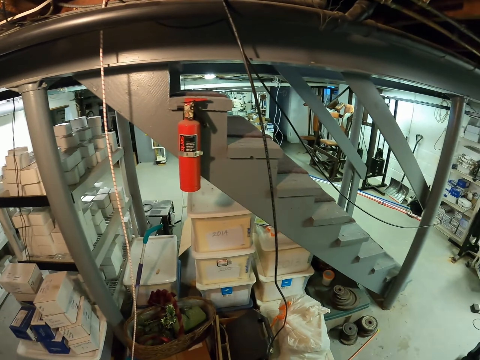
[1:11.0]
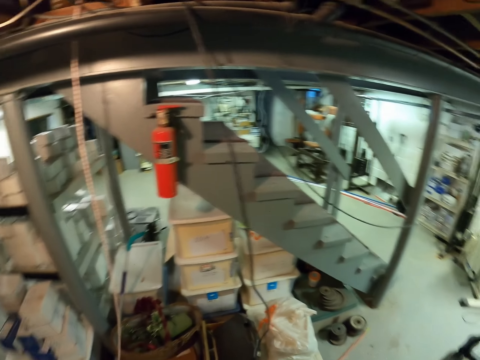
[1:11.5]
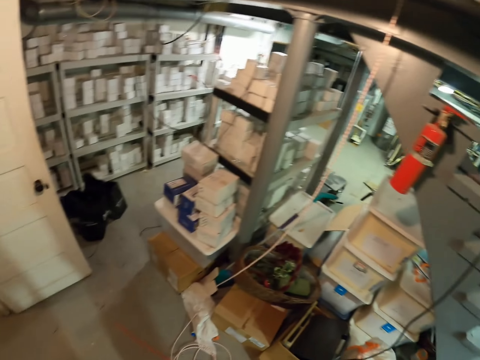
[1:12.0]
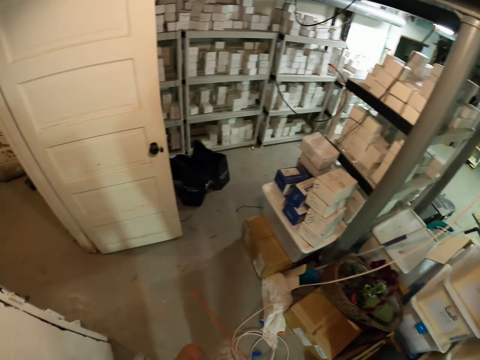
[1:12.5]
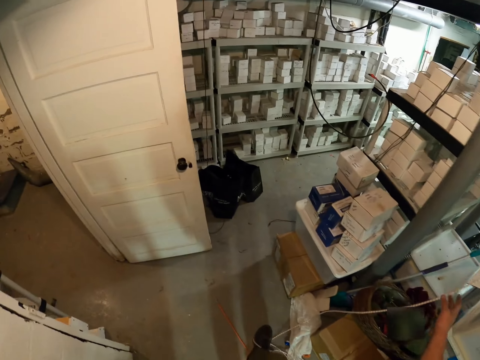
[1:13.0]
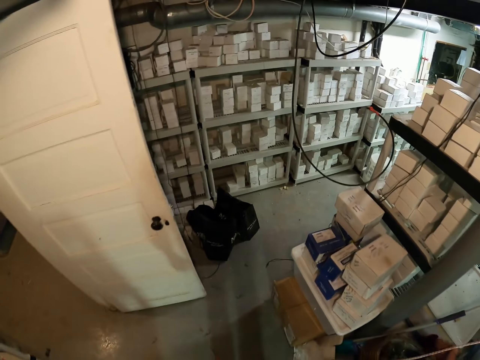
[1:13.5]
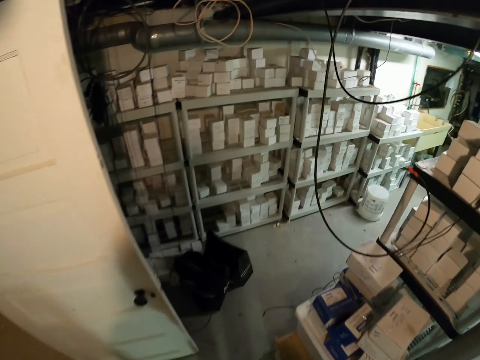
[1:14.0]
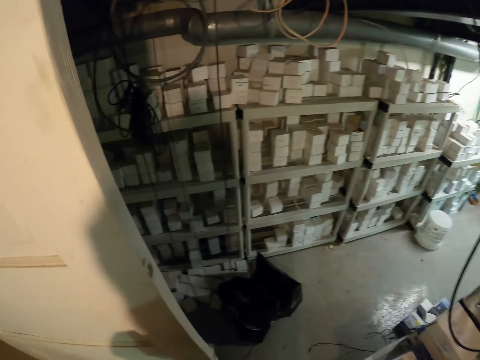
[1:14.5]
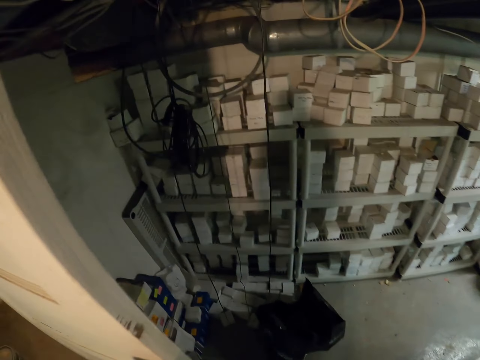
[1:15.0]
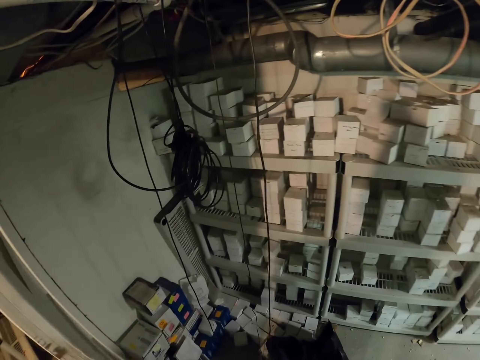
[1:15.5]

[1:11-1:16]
The camera wearer looks around the building.

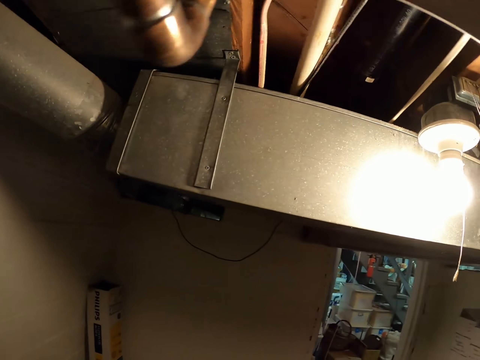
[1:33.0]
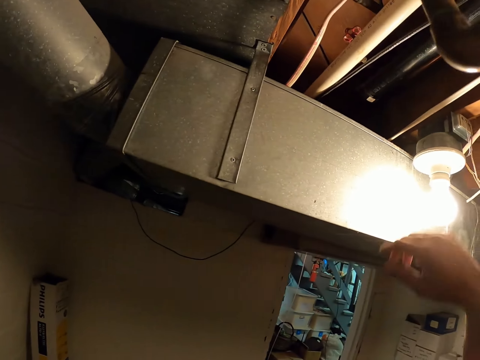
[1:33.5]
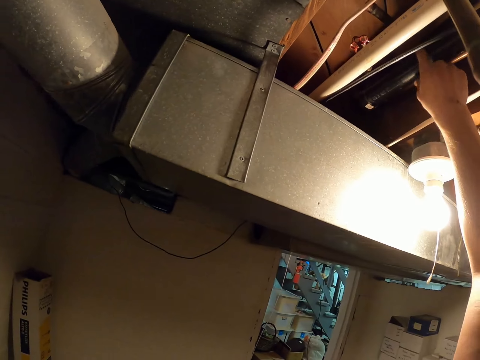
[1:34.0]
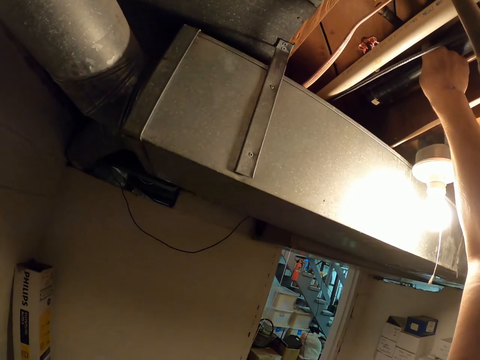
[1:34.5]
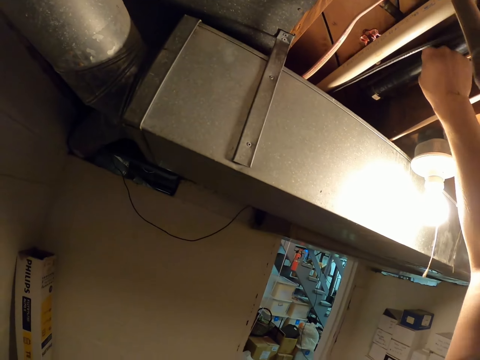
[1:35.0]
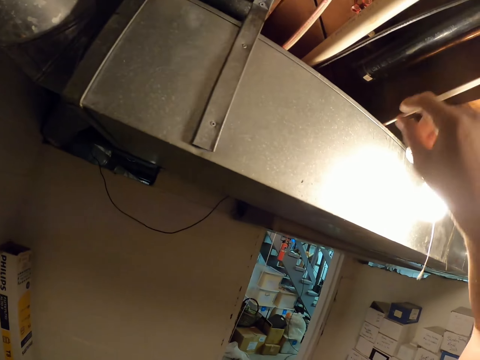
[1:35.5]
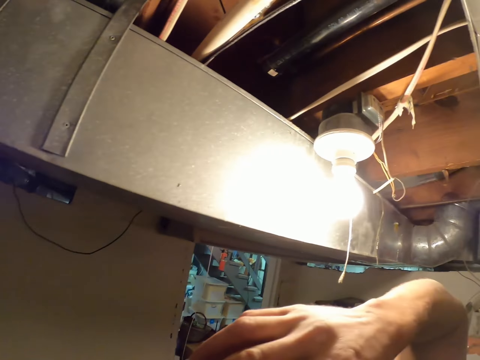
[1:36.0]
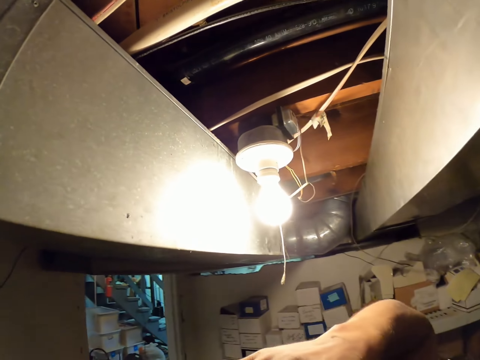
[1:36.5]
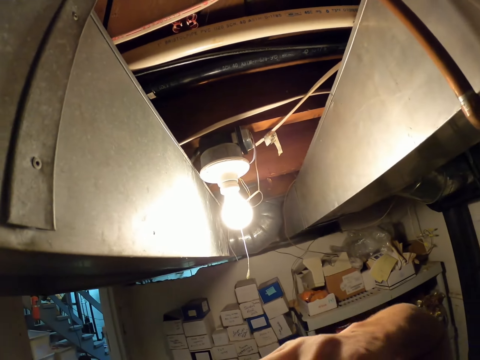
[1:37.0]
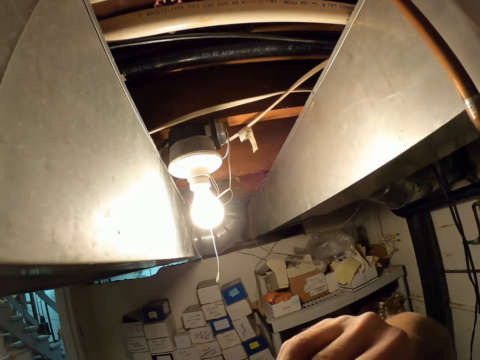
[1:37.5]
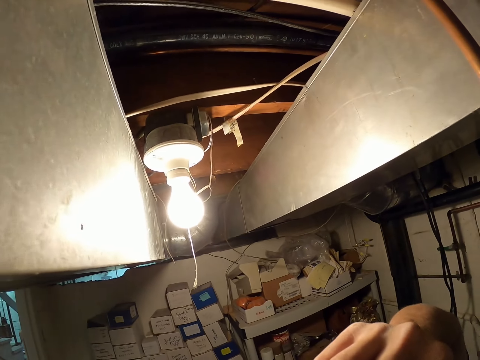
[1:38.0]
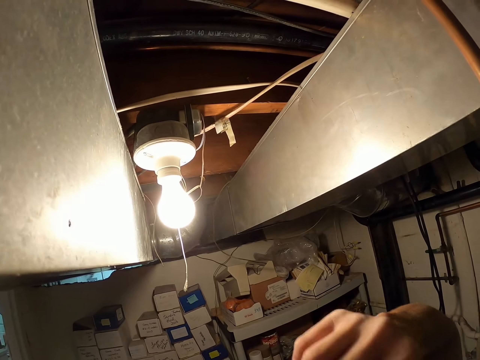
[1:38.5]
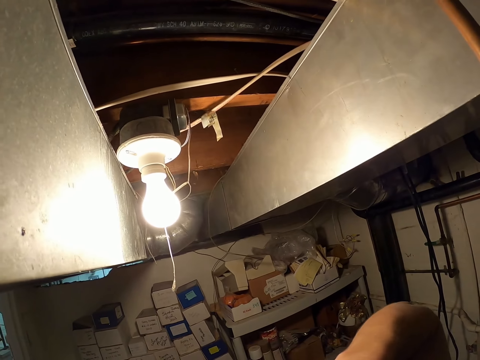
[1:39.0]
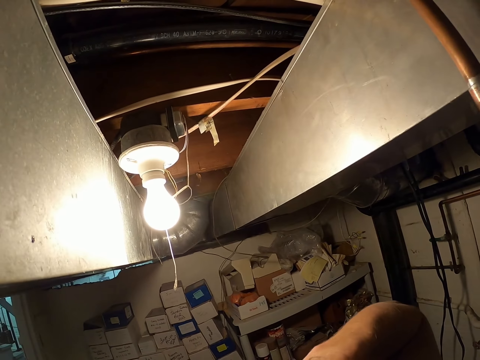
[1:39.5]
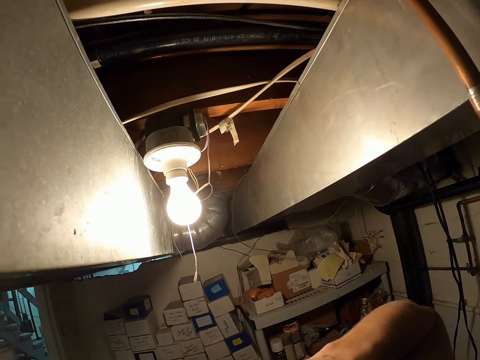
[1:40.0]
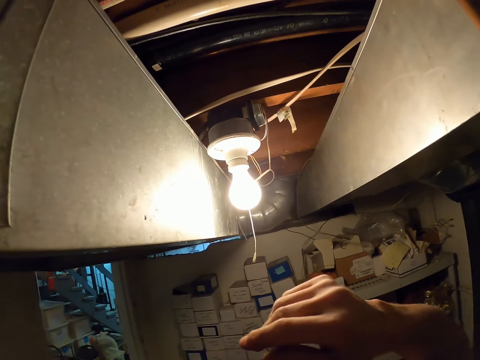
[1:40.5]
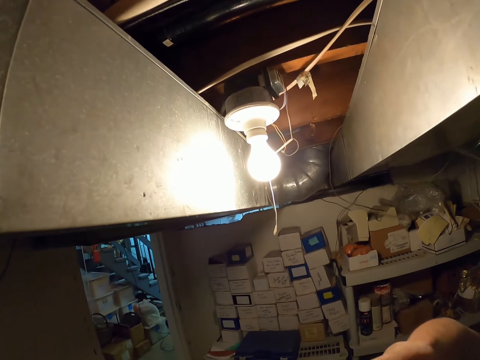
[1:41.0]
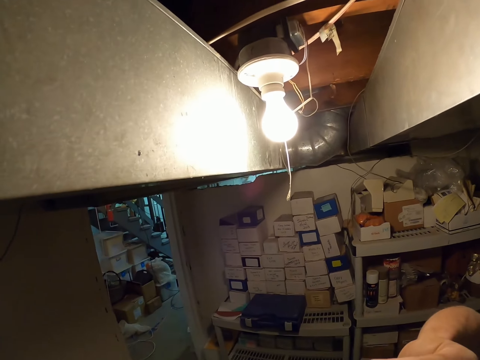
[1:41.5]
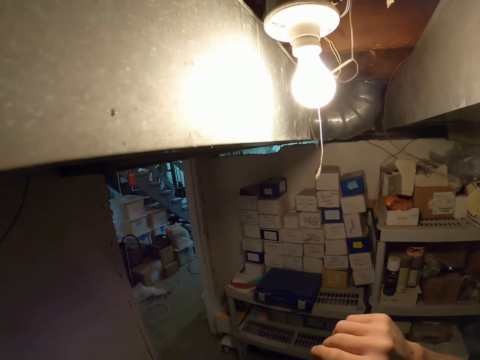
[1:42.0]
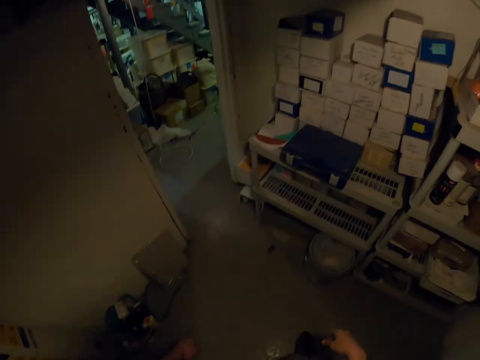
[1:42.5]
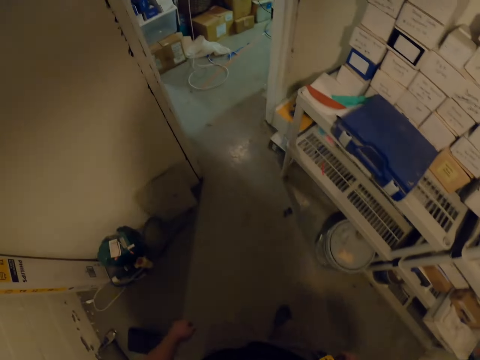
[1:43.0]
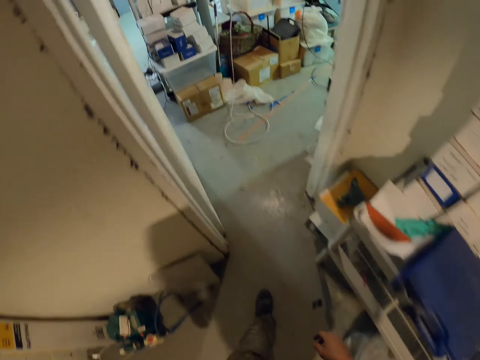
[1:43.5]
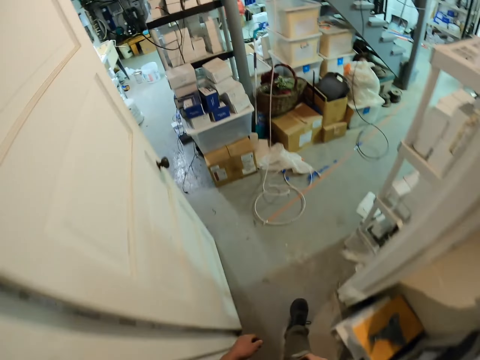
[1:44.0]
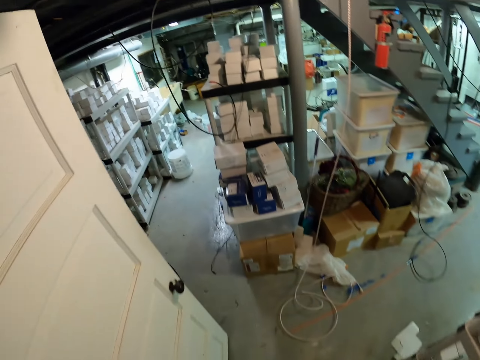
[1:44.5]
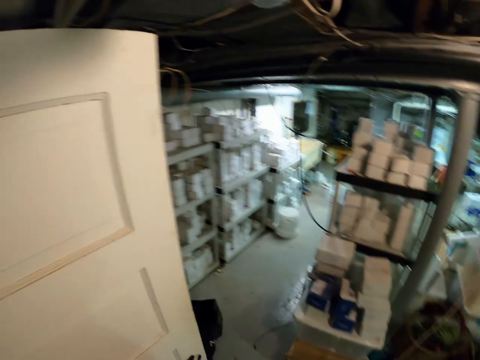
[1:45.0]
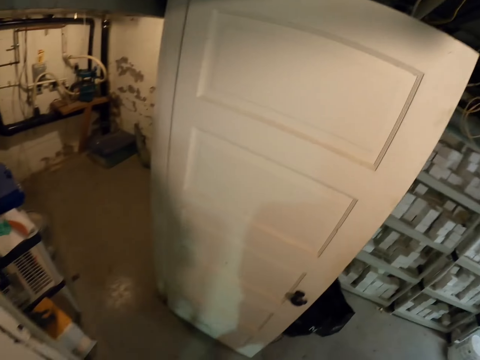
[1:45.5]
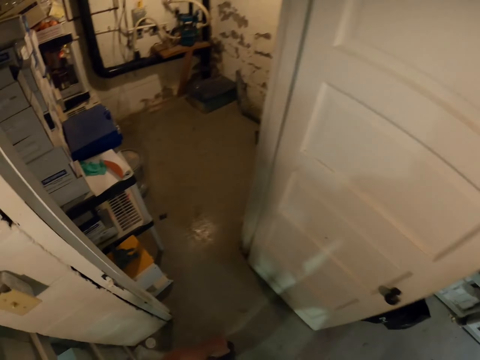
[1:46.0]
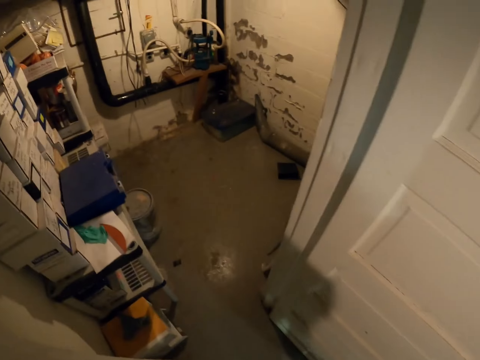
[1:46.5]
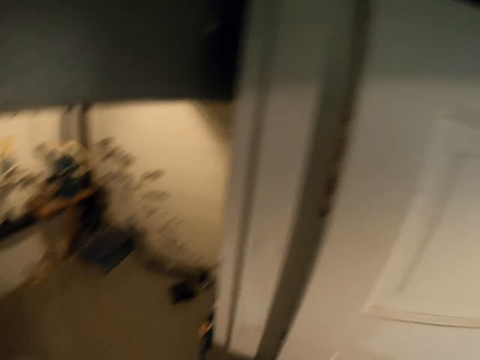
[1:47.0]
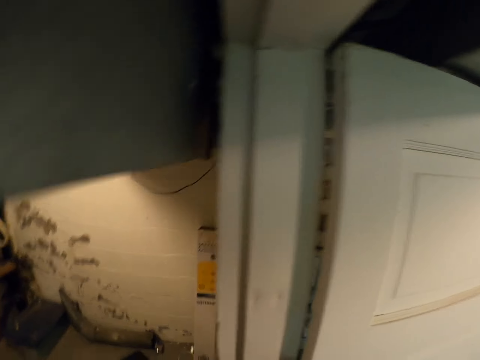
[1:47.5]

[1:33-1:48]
The camera wearer shakes something. They look around the house.

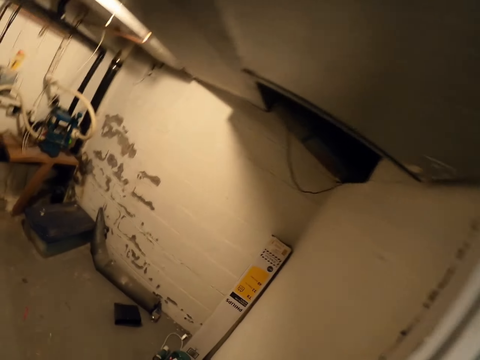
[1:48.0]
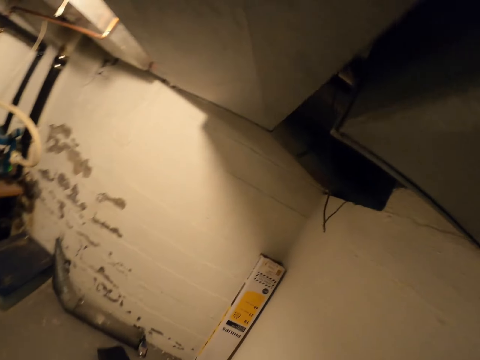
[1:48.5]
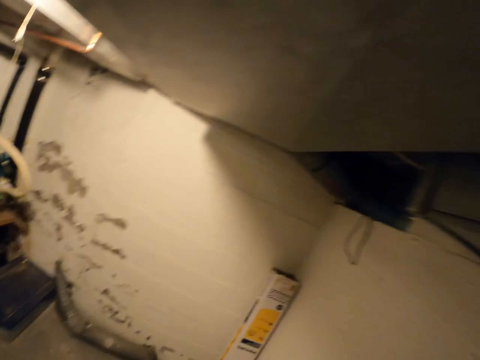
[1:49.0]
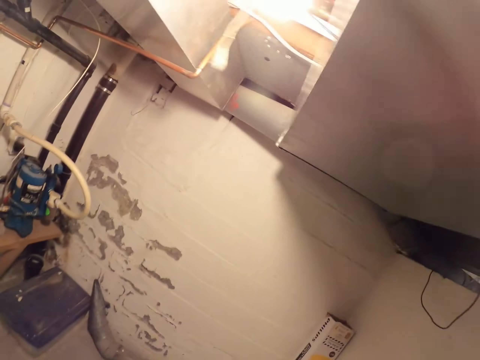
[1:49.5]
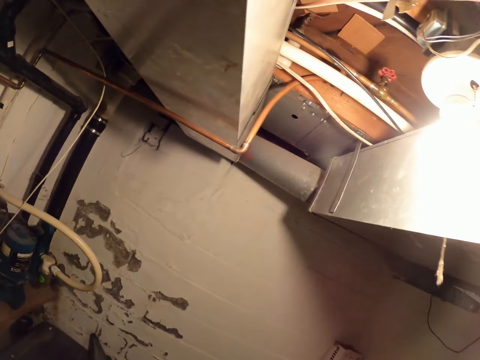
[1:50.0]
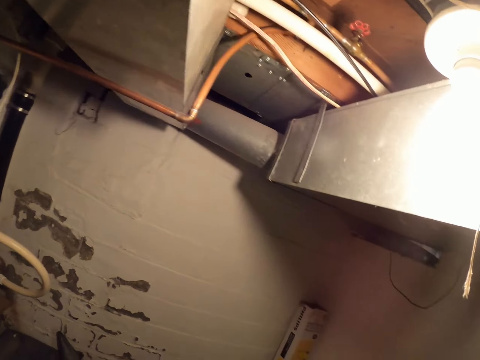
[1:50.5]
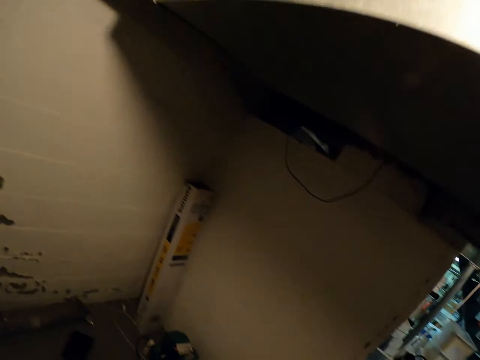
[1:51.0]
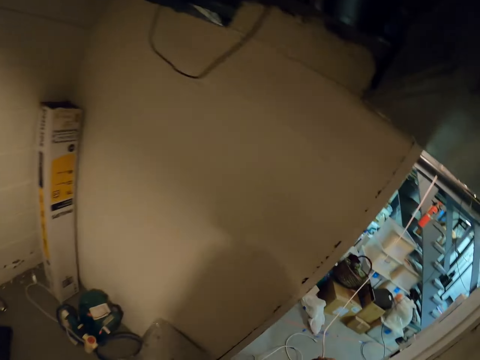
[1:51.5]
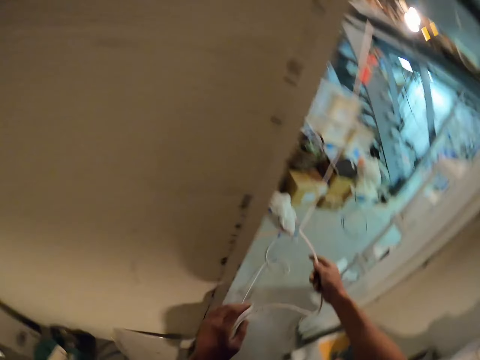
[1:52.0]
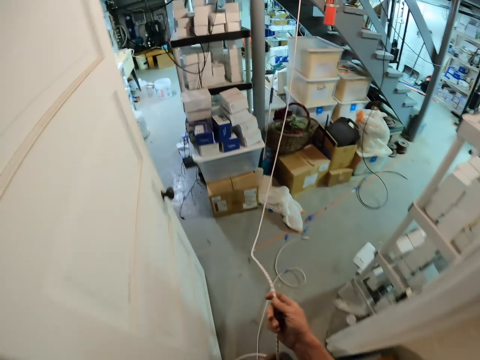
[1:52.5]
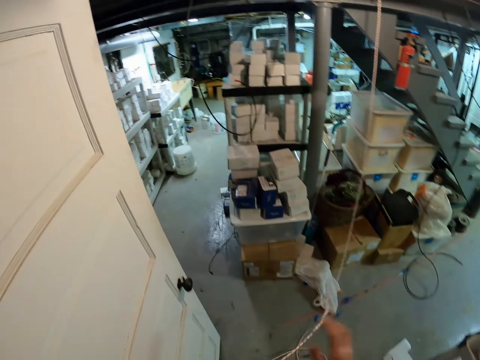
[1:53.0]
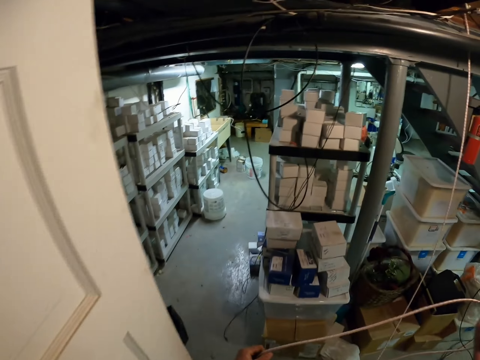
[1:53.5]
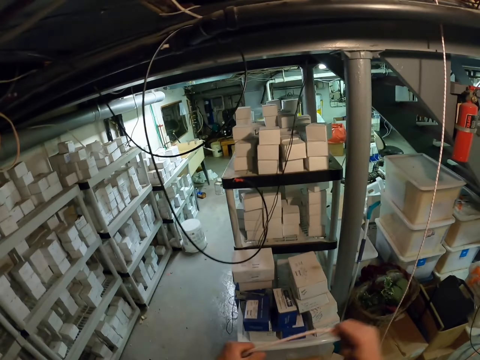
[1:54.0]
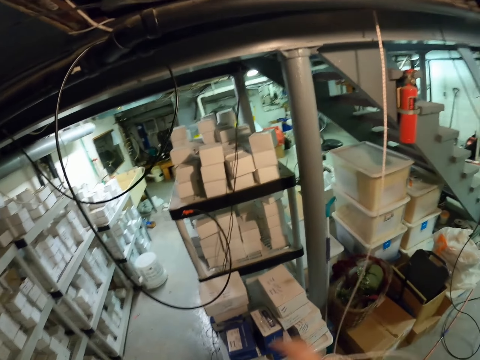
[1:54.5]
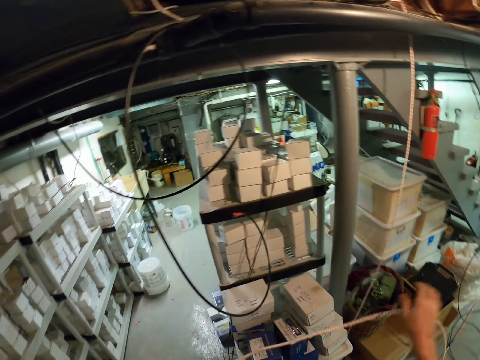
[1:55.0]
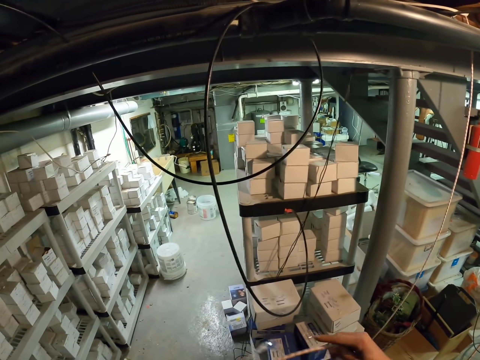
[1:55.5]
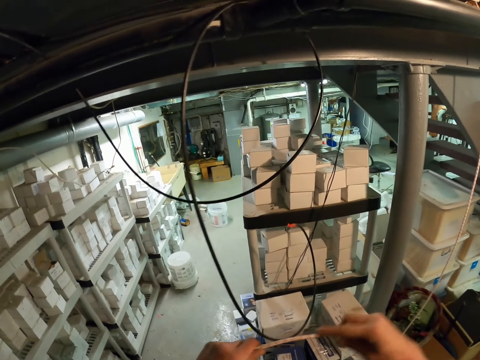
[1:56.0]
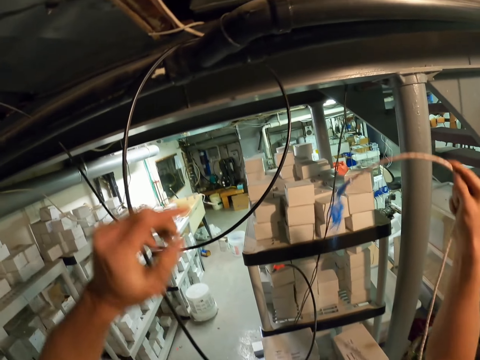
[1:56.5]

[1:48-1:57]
The camera wearer holds a cable. They take a wire. They pull the cable.
